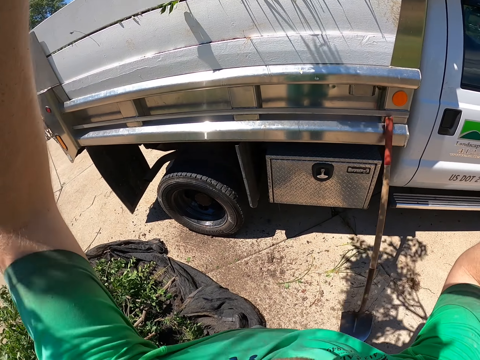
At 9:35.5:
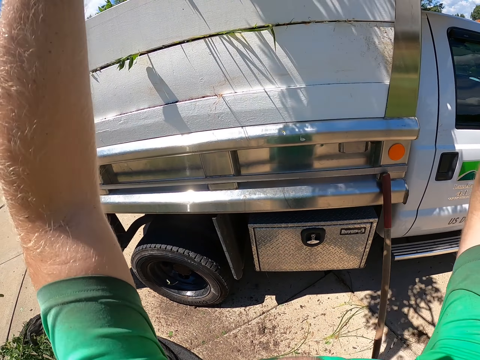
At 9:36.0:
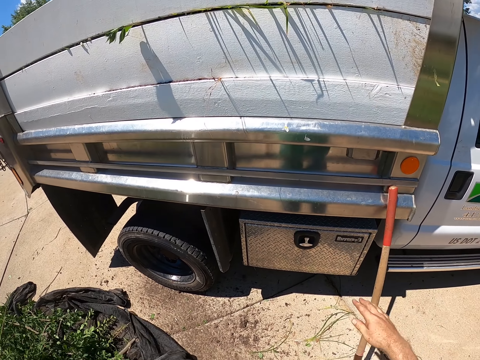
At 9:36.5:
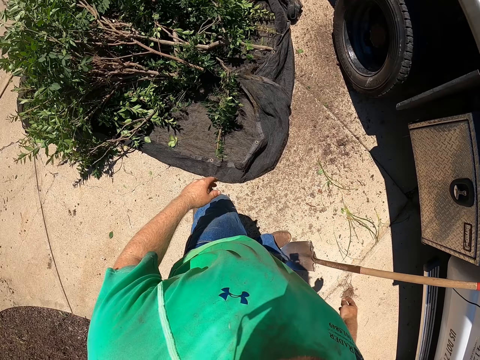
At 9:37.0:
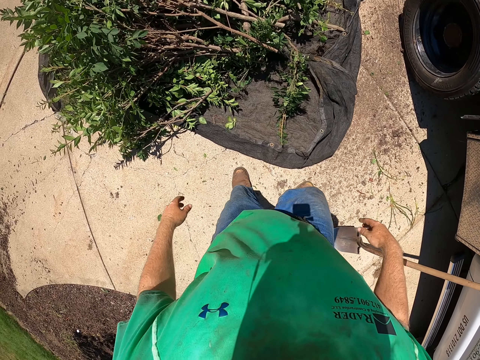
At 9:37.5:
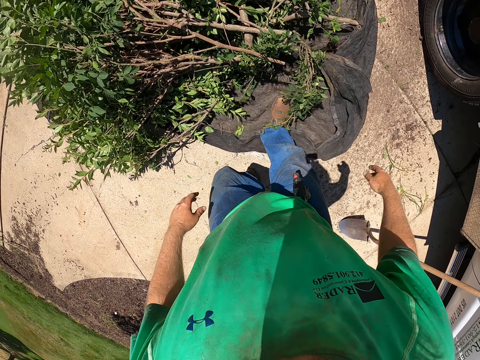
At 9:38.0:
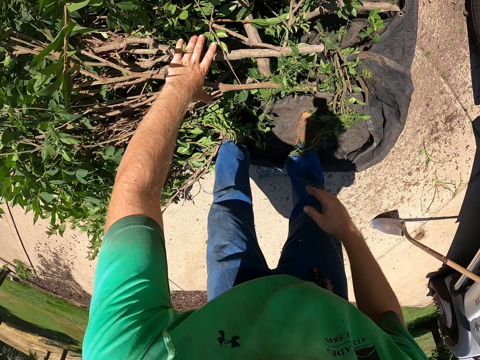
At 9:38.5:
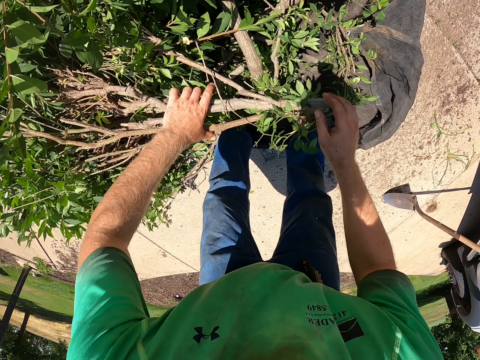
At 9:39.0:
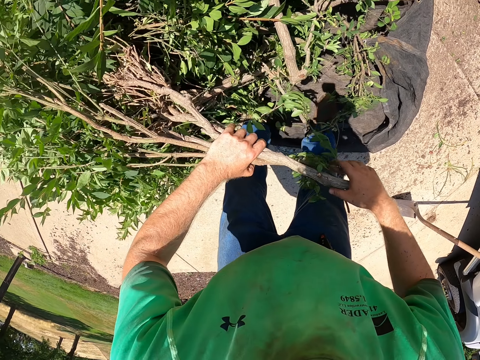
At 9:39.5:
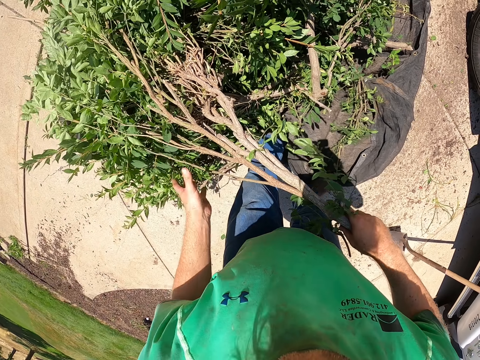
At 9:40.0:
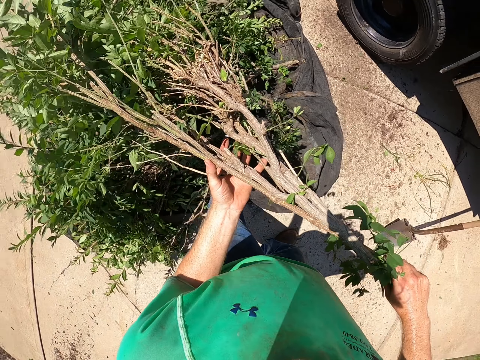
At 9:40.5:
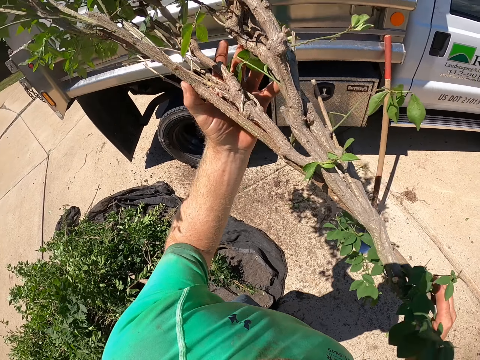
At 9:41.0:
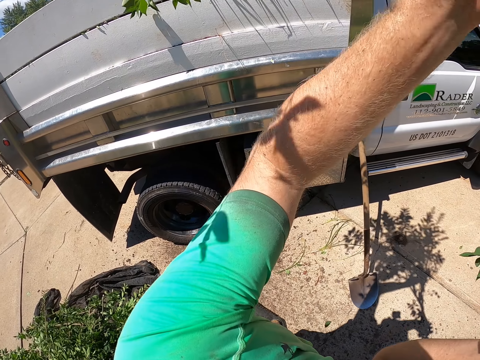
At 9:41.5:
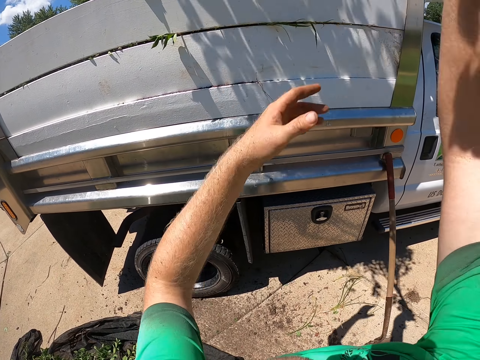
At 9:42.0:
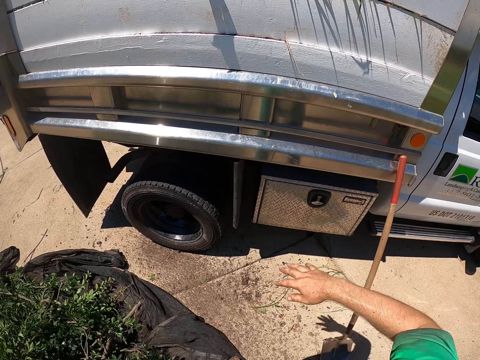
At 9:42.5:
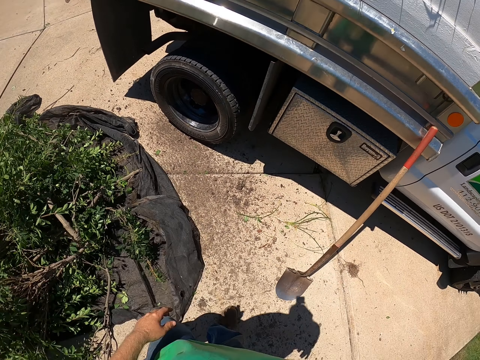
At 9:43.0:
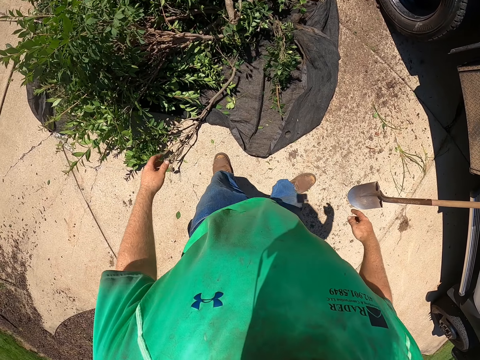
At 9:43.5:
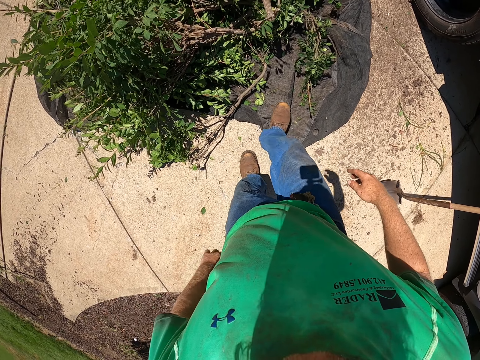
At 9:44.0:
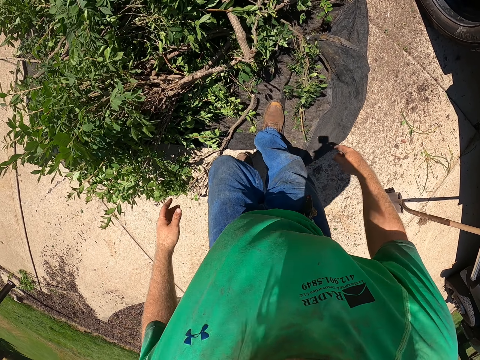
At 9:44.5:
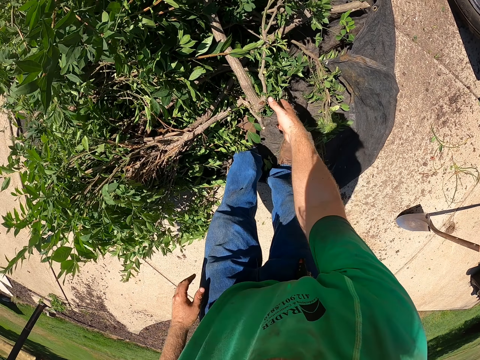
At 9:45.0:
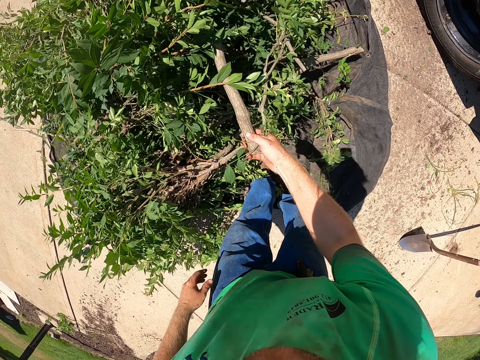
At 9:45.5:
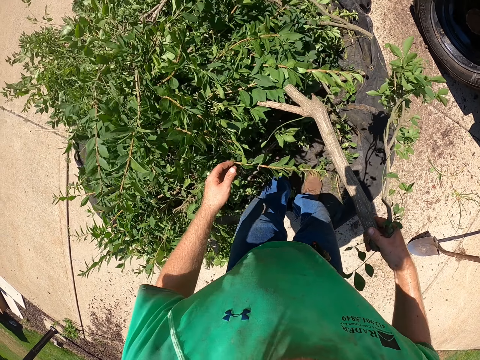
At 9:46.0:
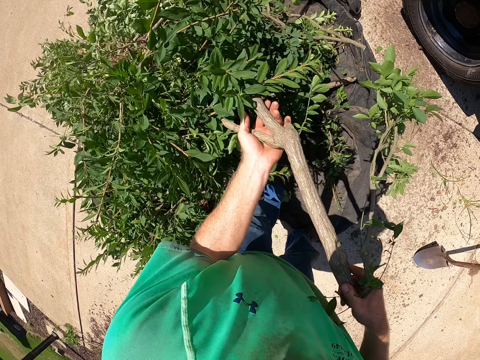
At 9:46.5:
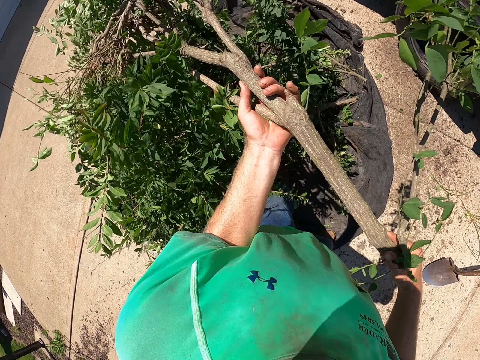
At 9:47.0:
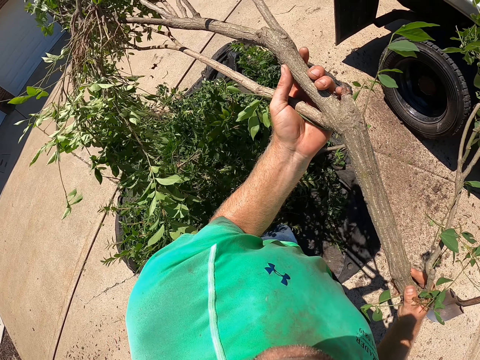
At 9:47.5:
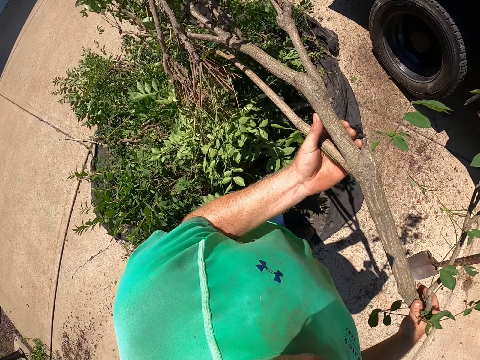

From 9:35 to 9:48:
The camera wearer throws the branch in the tonneau of the truck with both hands. He picks up a branch from the net bag with his left hand. He holds the branch with both hands. He throws the branch in the tonneau of the truck with his right hand. He picks up a branch from the net bag with his right hand. He holds the branch with both hands.

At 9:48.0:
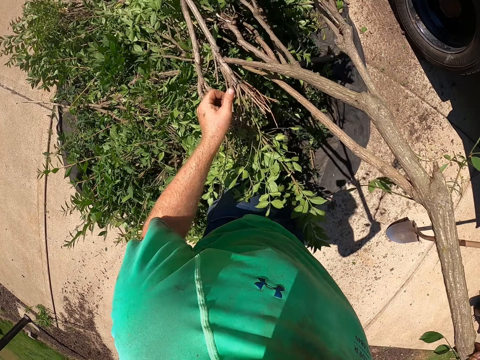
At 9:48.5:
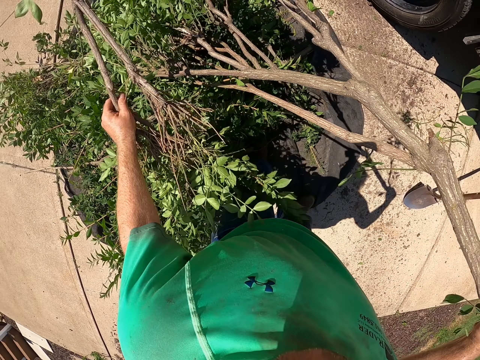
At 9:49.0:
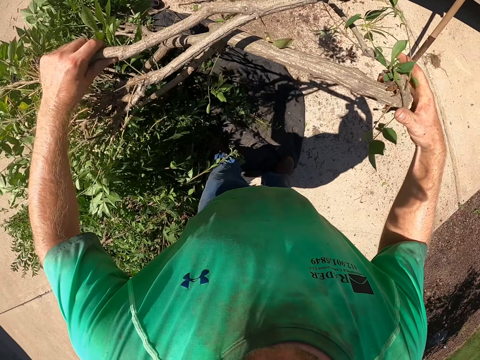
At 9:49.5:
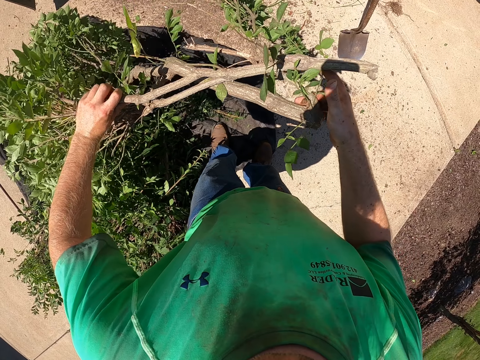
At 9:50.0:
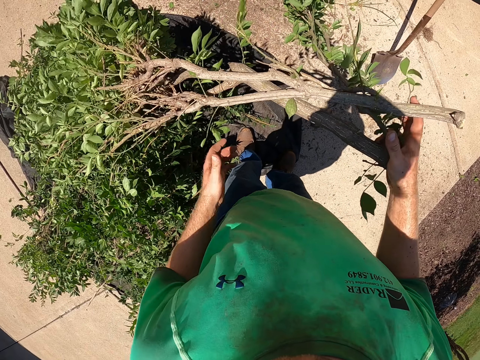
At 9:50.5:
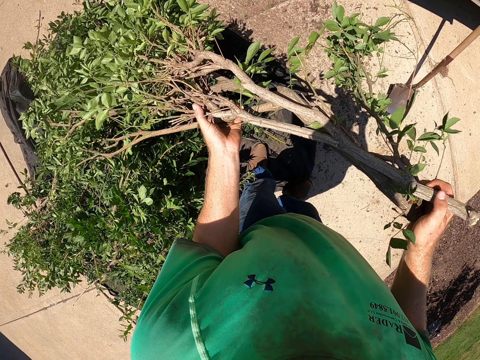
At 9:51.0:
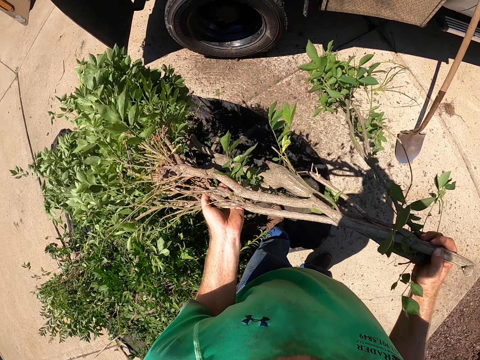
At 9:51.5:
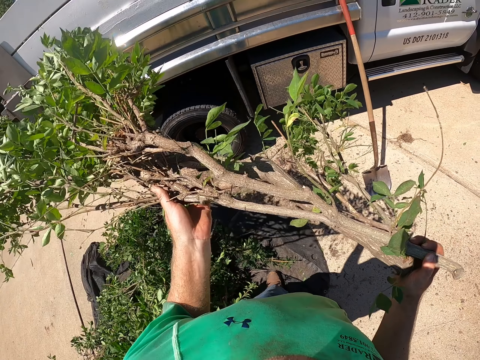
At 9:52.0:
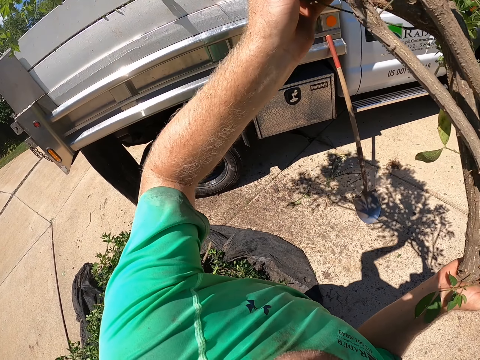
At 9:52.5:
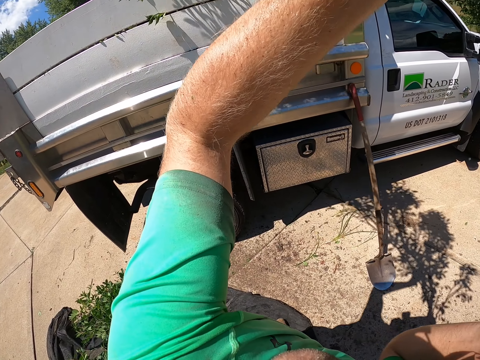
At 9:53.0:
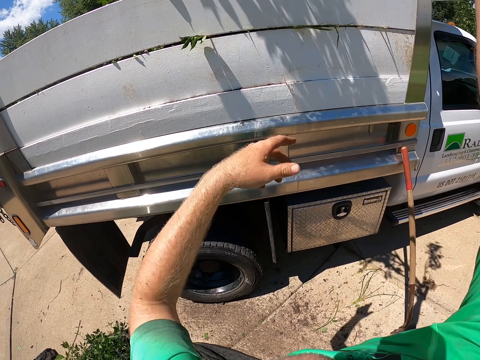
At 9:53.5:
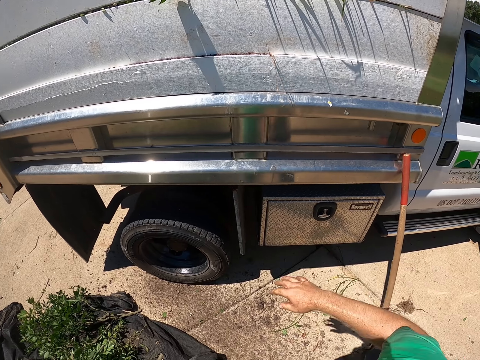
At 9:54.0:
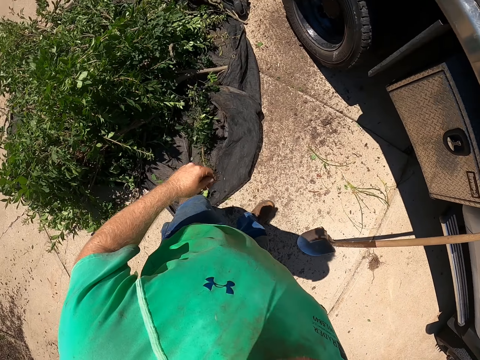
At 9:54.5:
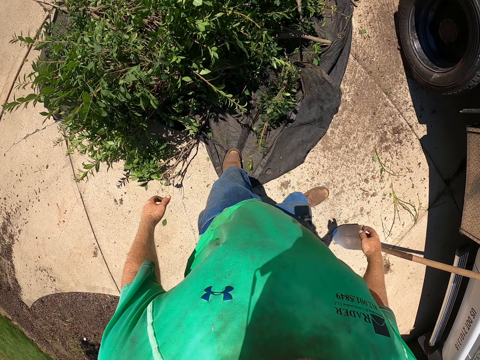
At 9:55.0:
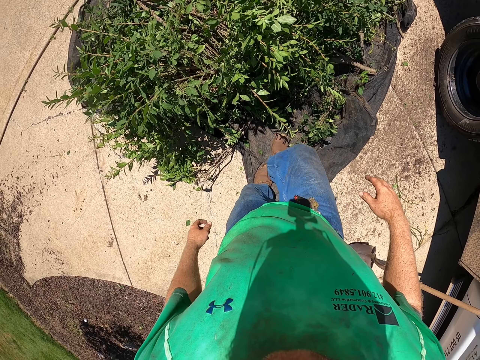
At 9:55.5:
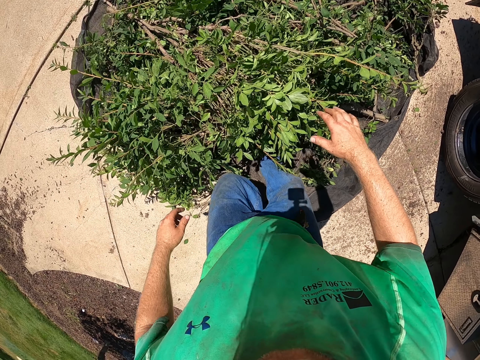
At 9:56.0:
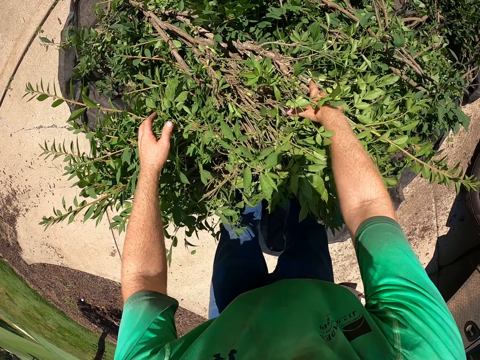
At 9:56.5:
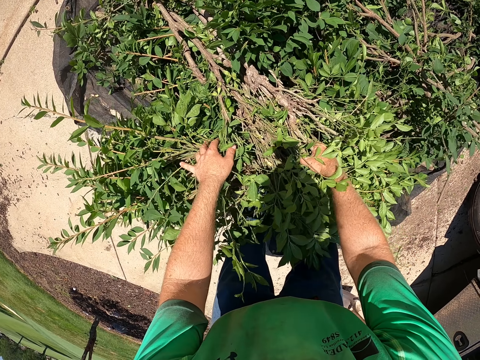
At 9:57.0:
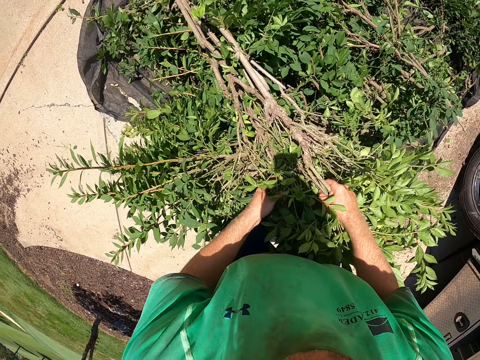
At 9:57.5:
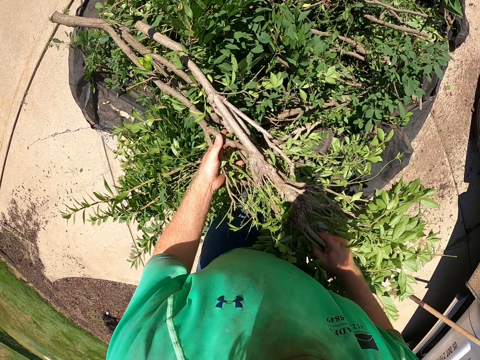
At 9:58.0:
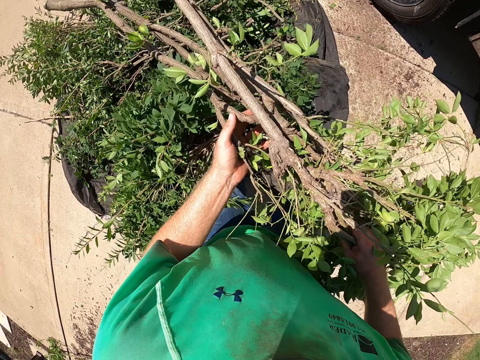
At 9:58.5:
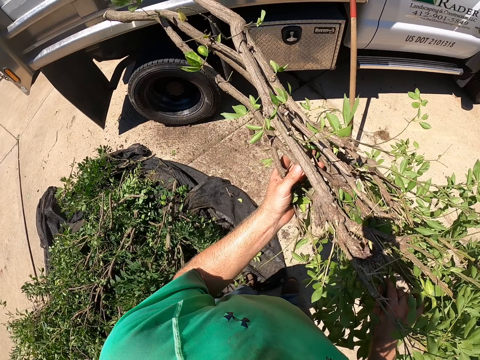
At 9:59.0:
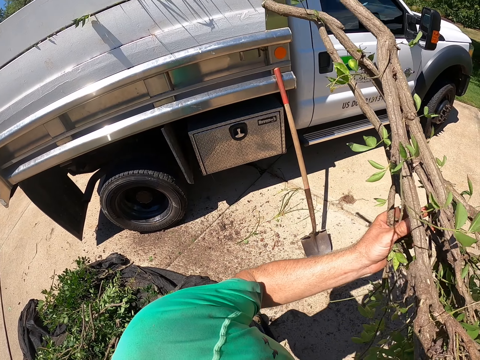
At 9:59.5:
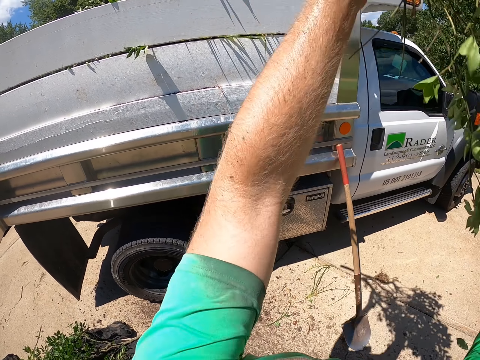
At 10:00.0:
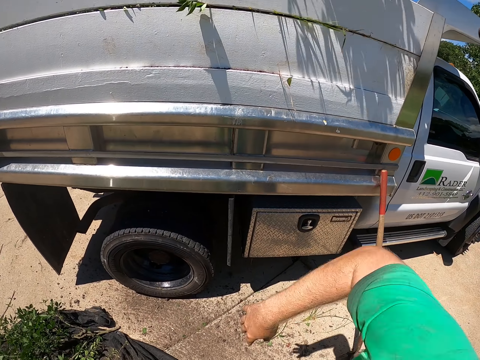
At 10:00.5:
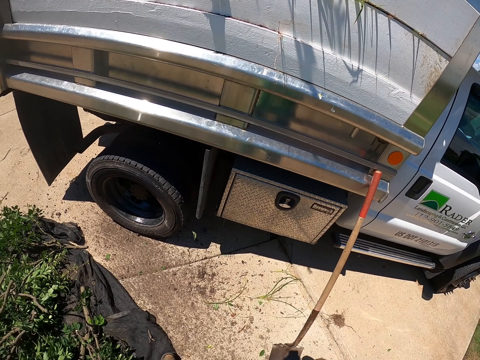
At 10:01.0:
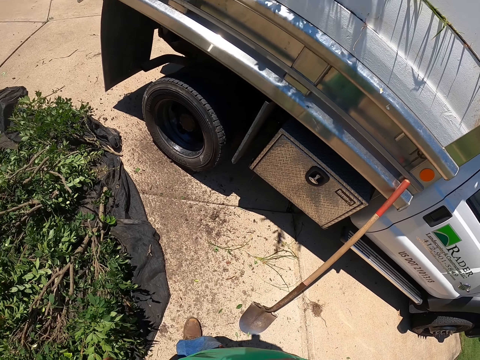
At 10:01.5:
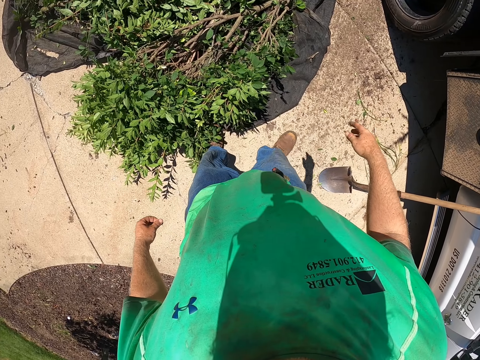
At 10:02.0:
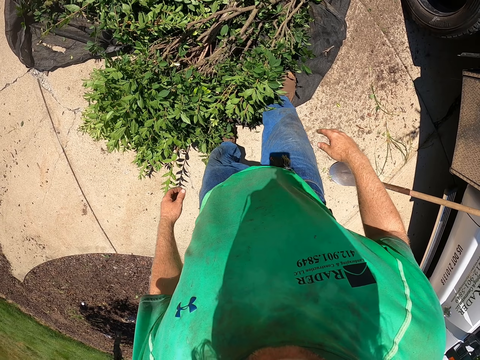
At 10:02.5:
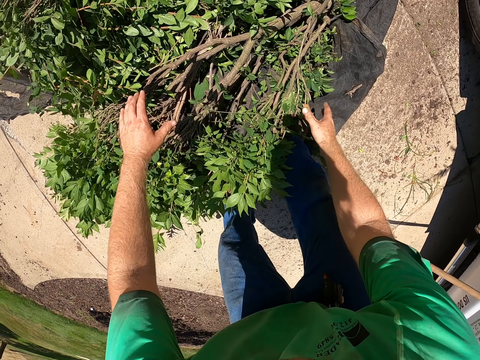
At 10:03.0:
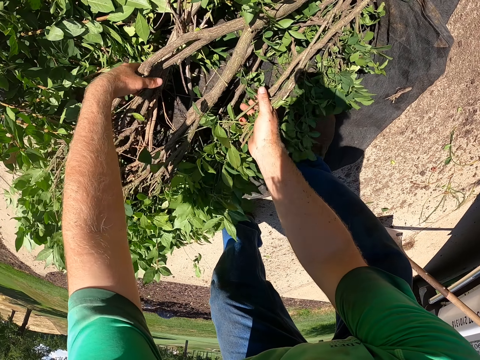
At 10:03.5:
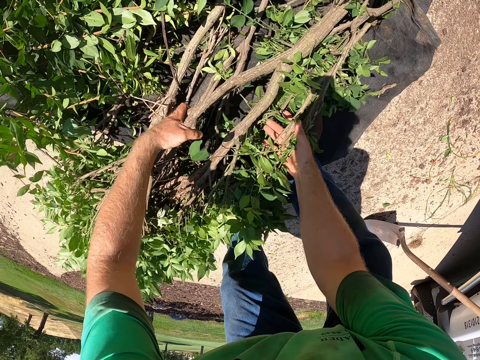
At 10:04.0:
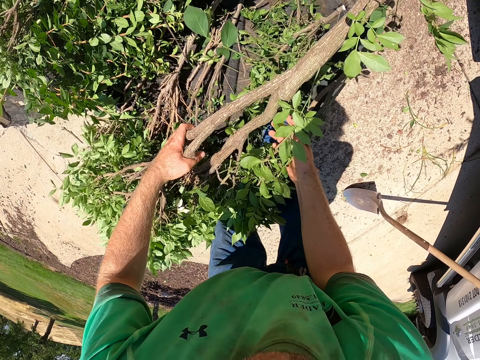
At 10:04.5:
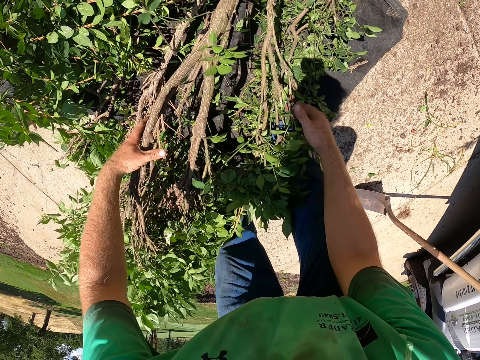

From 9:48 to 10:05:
The camera wearer picks a branch from the net bag with his right hand. He holds the branch with both hands. He throws the branch in the tonneau of the truck with his right hand. He picks some branches from the net bag with both hands. He throws the branch in the tonneau of the truck with both hands. He picks some branches from the net bag with both hands.
